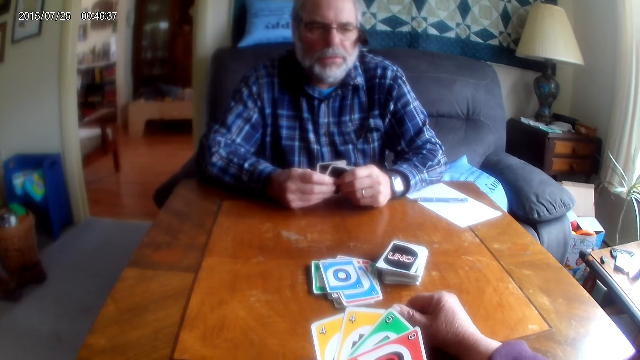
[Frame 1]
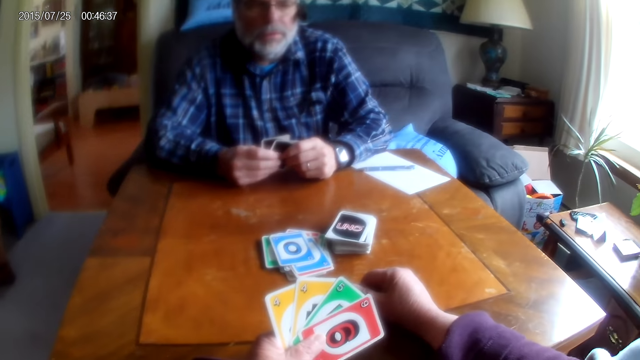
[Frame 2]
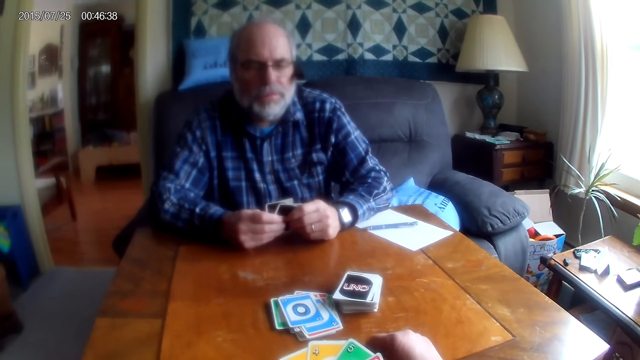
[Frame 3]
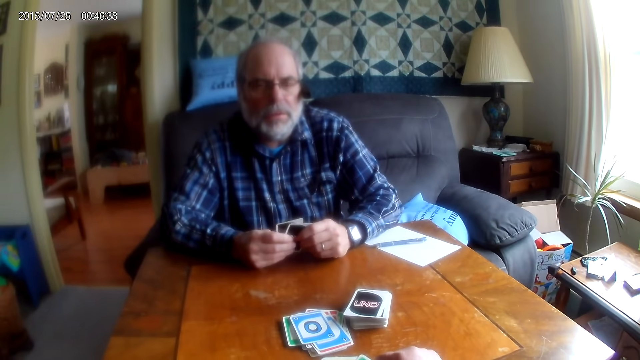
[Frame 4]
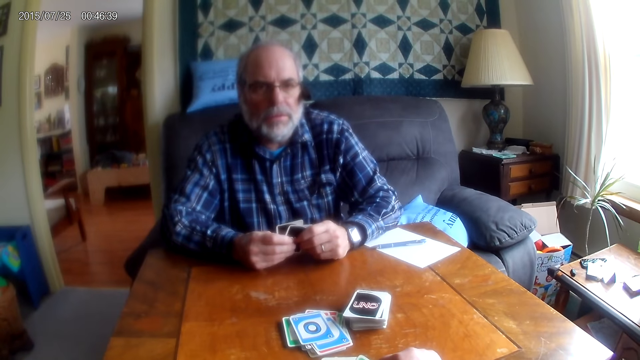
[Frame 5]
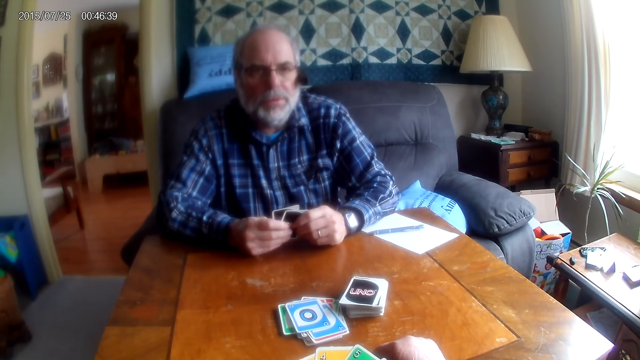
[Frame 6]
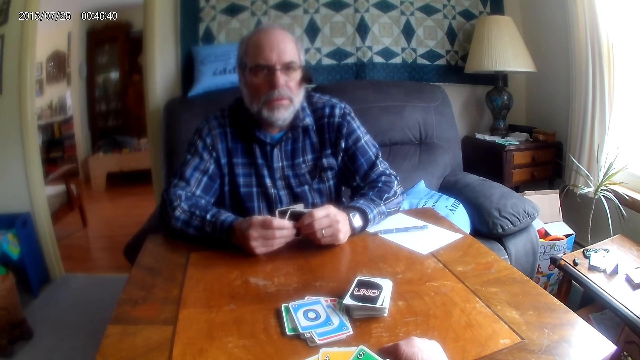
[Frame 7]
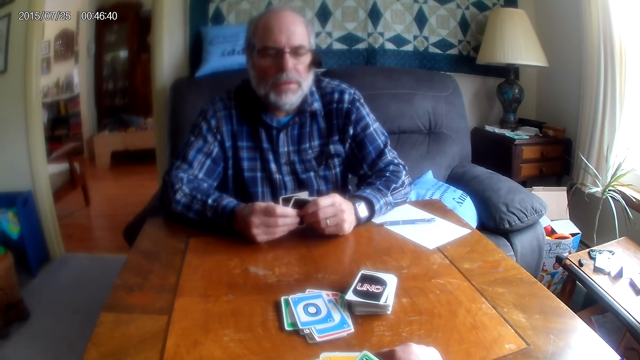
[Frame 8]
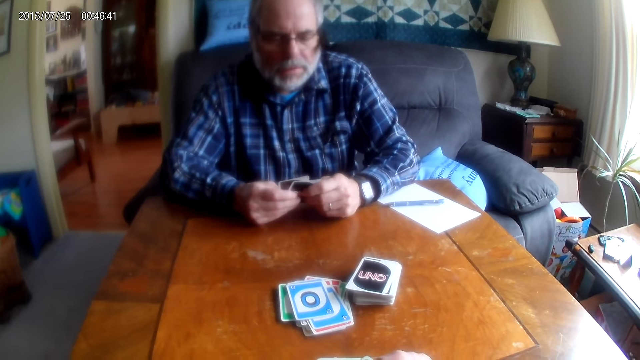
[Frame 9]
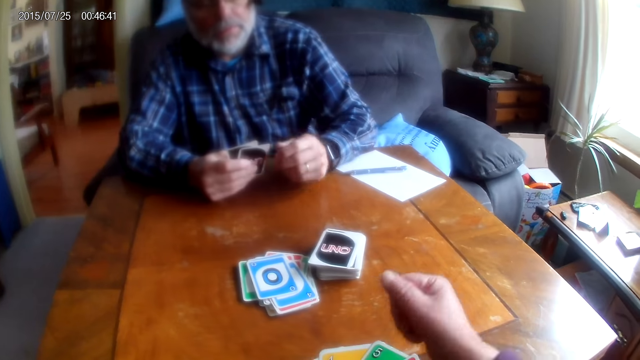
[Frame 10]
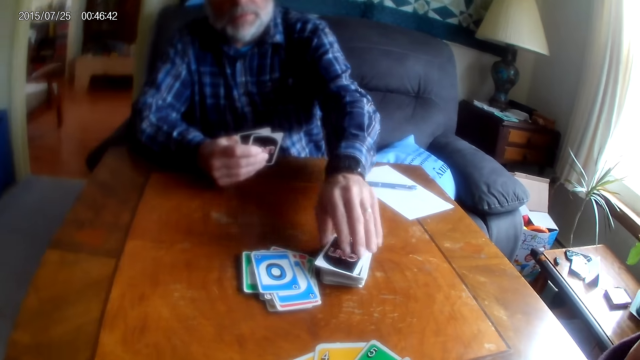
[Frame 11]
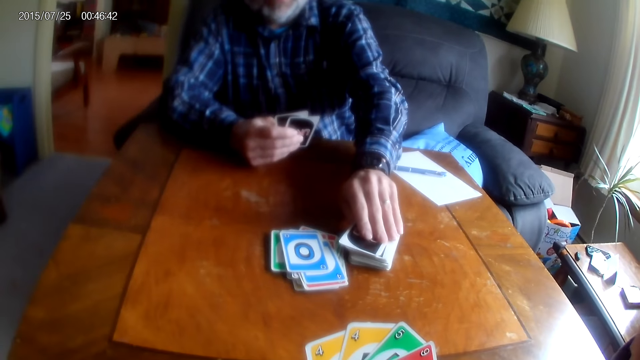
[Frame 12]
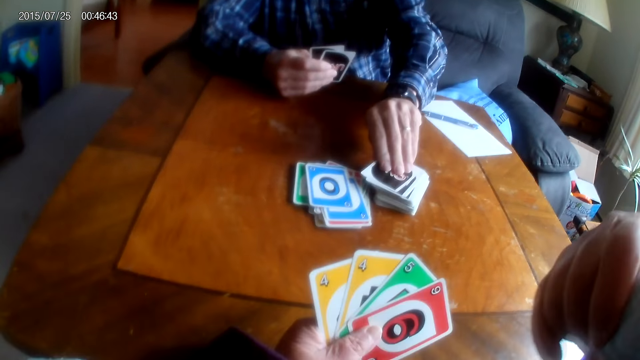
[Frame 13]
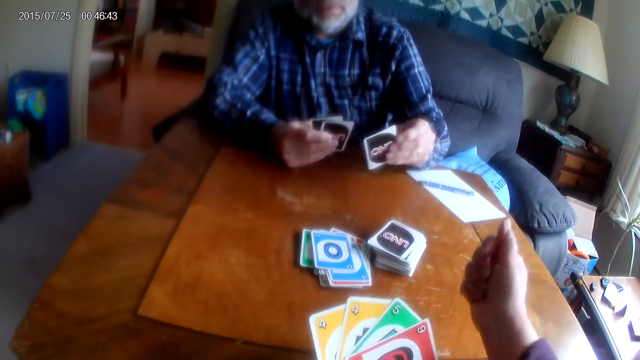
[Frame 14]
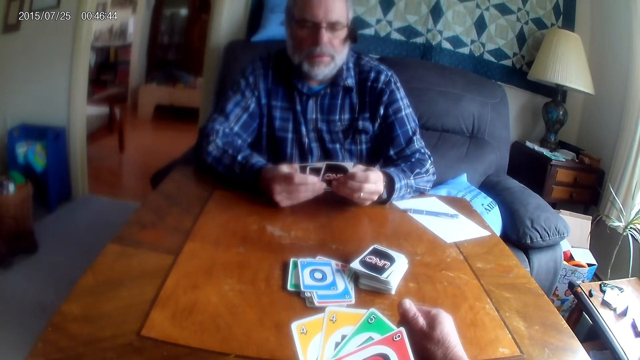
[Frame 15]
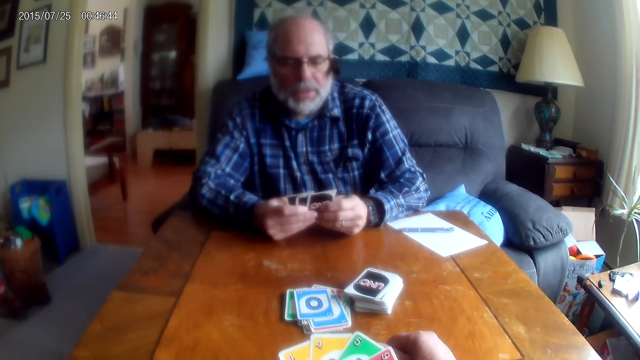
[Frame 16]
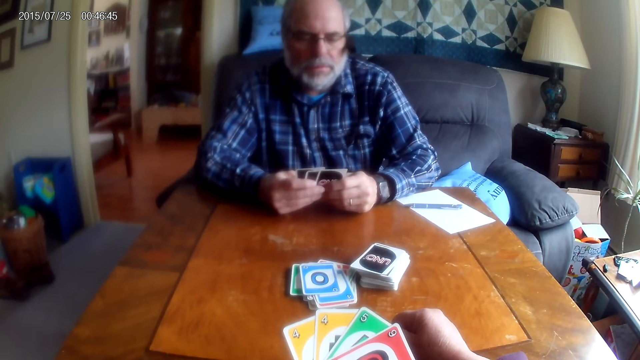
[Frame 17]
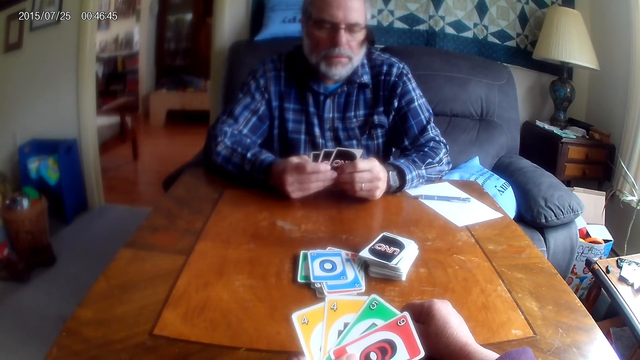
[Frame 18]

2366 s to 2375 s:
A man converses with the camera wearer. The man picks a card from the table.

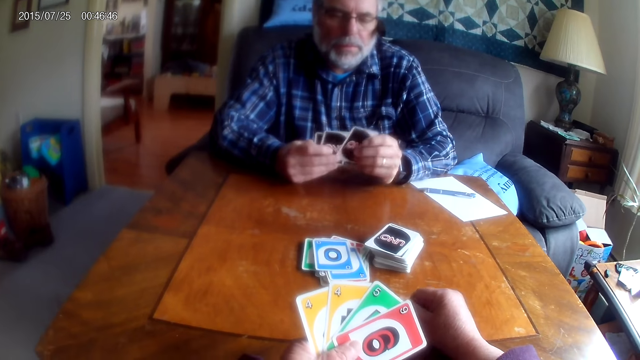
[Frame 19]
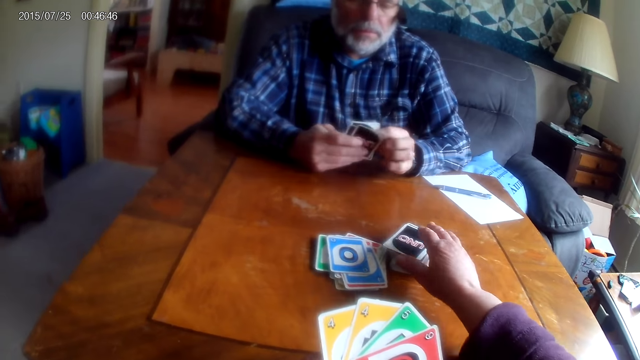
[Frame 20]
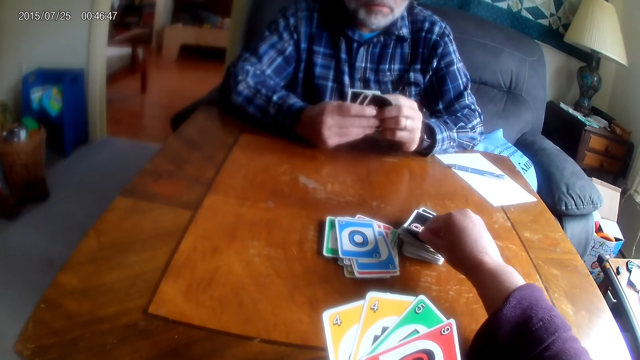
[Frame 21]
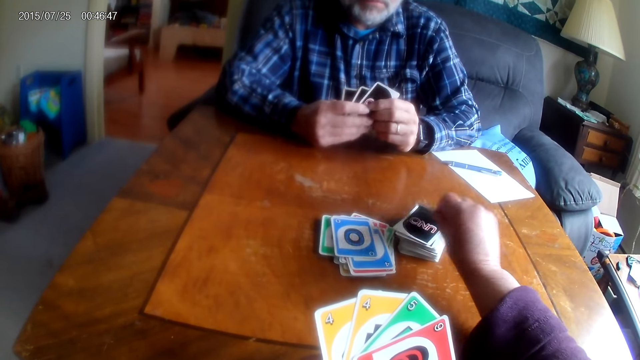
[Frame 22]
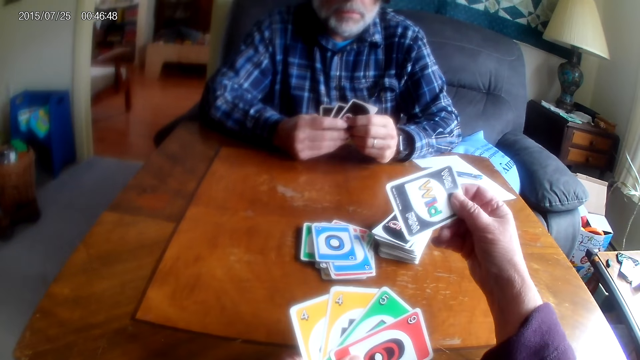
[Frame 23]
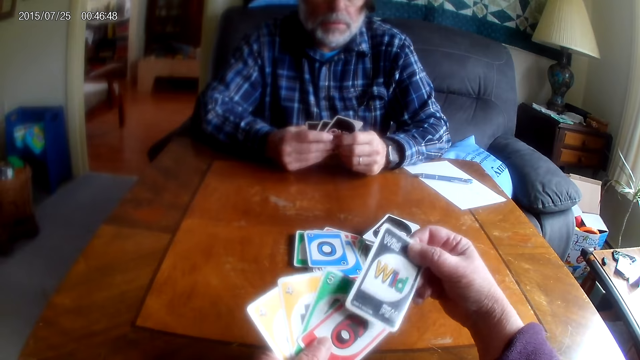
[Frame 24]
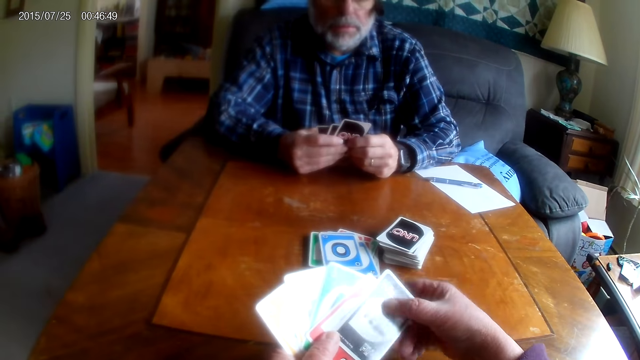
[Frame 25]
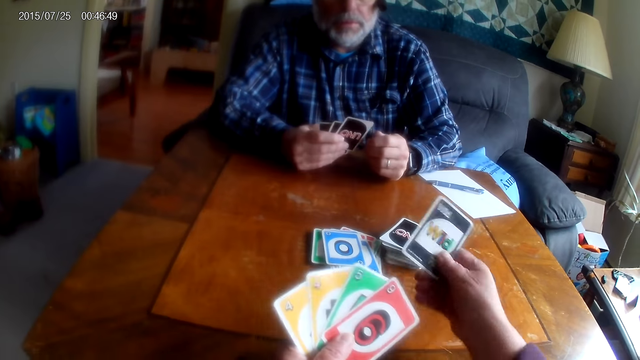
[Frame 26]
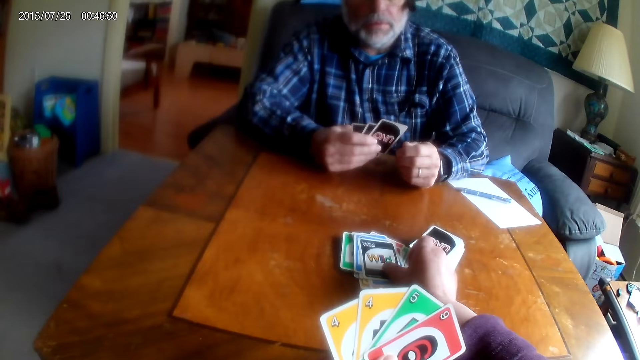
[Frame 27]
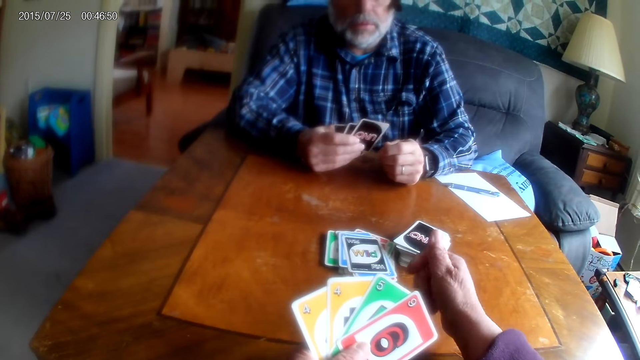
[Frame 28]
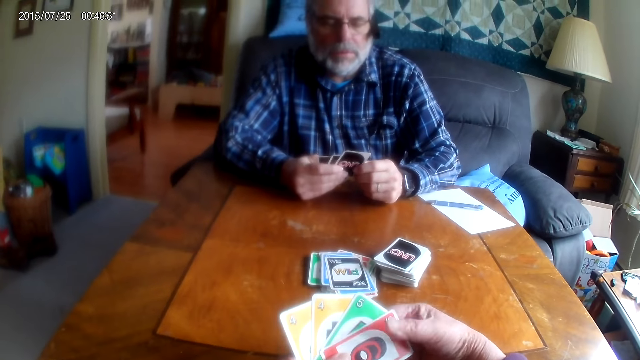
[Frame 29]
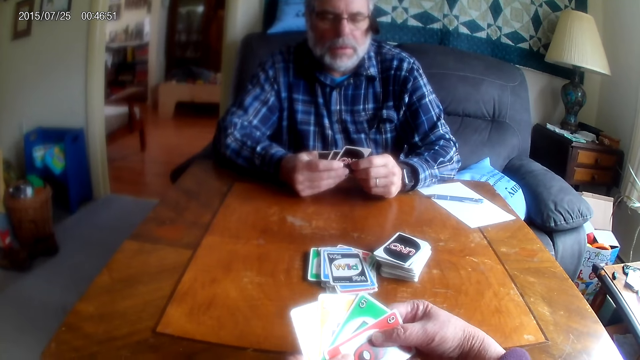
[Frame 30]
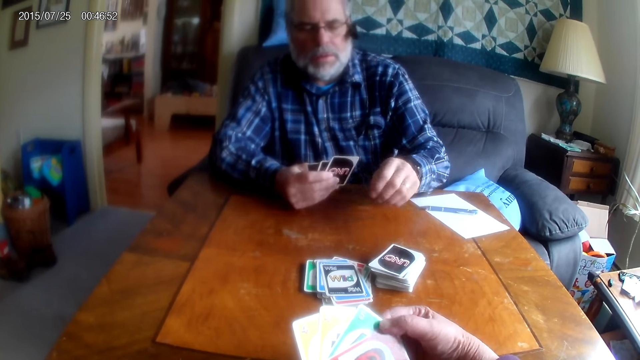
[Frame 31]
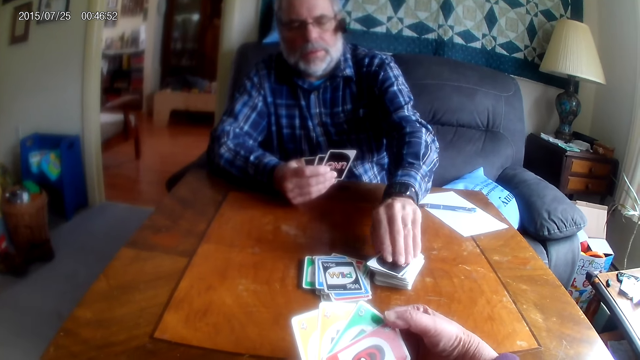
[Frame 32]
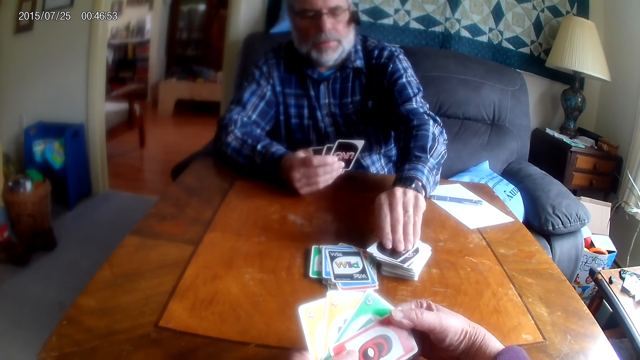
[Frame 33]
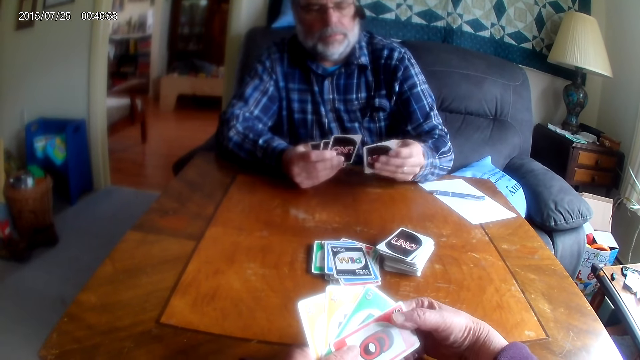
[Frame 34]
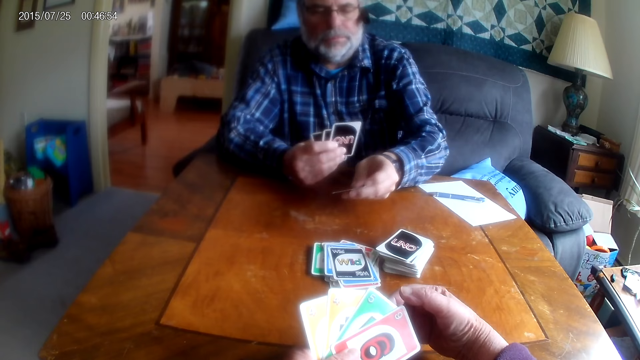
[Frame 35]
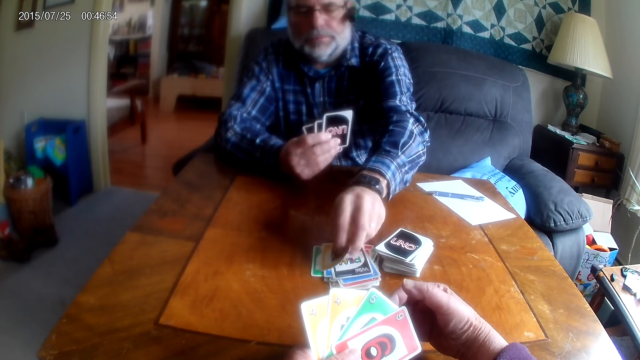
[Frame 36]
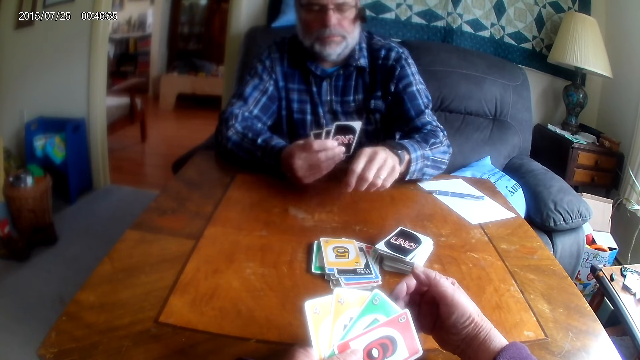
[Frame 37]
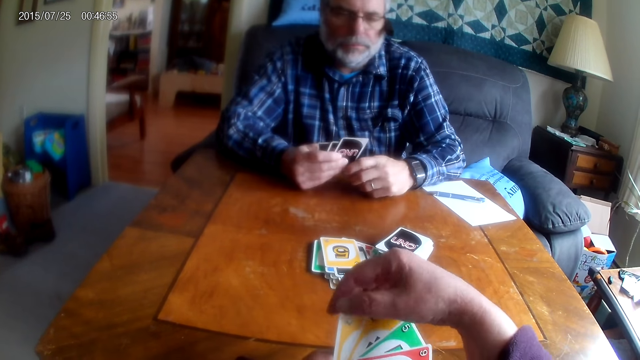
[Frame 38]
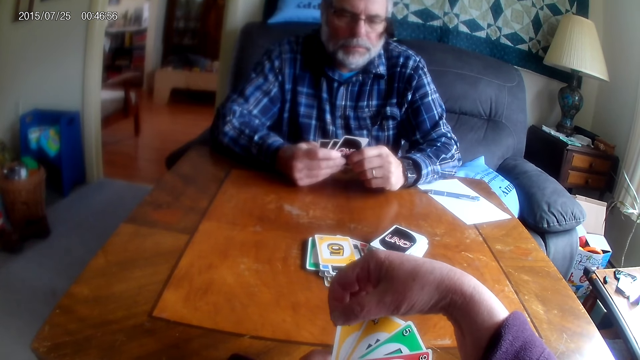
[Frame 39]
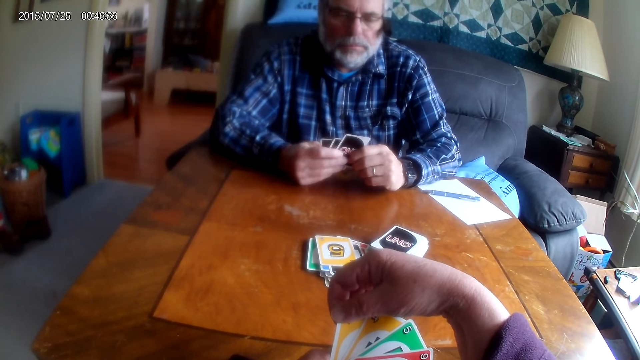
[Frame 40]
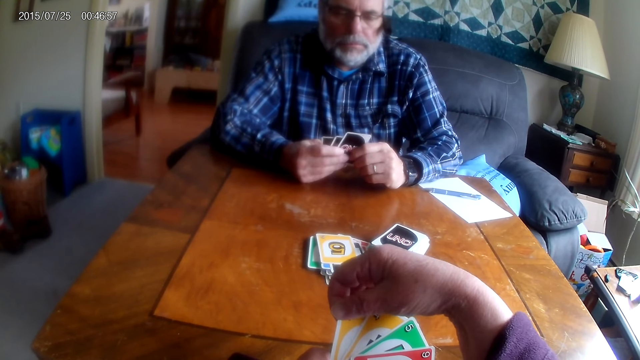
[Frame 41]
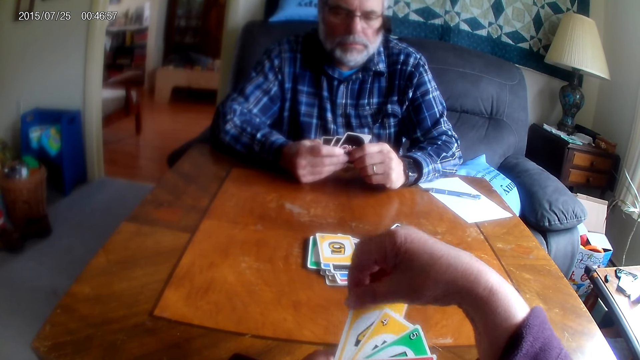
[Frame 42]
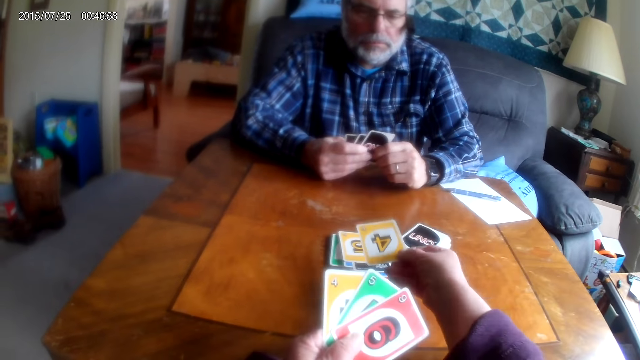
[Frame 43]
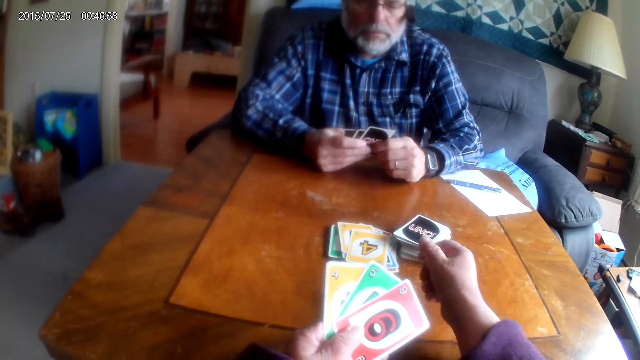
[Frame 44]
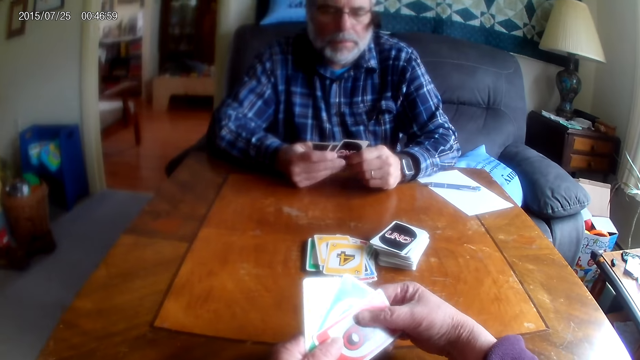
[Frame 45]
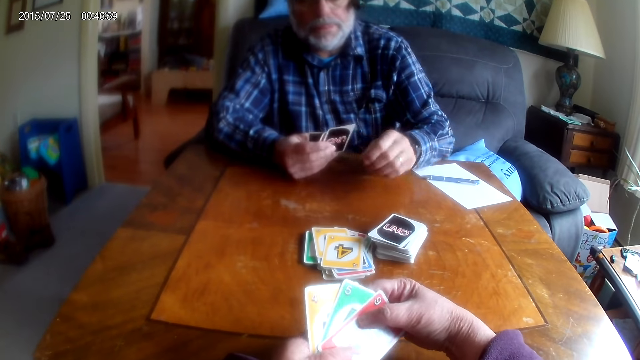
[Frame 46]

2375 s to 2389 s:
The camera wearer picks up a card from the table. They place the card on the table. A man picks up the card from the table and places the card on the table. The camera wearer places the card on the table.
